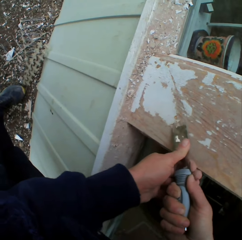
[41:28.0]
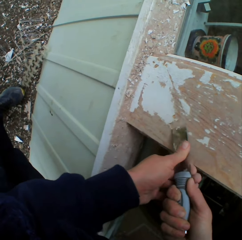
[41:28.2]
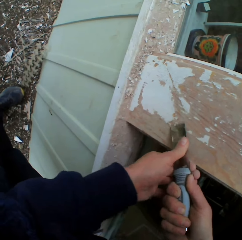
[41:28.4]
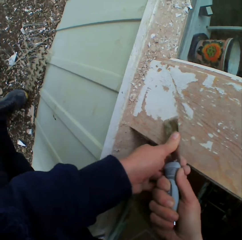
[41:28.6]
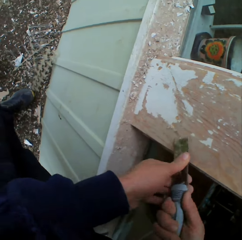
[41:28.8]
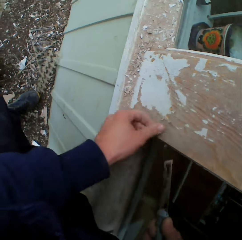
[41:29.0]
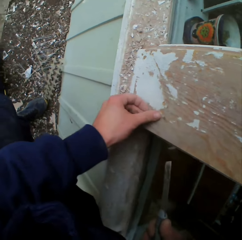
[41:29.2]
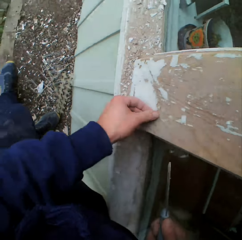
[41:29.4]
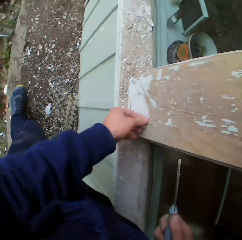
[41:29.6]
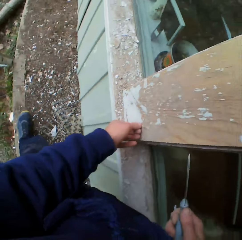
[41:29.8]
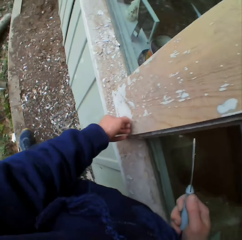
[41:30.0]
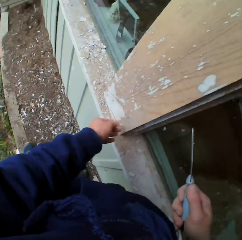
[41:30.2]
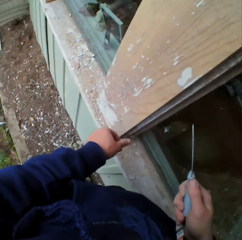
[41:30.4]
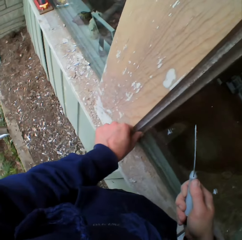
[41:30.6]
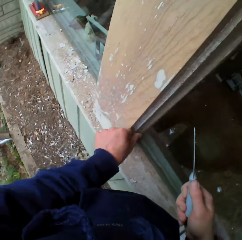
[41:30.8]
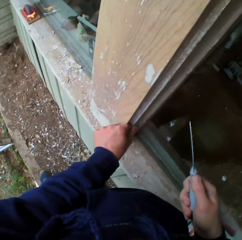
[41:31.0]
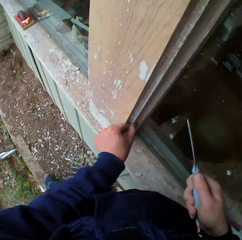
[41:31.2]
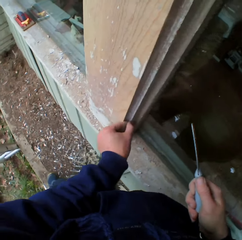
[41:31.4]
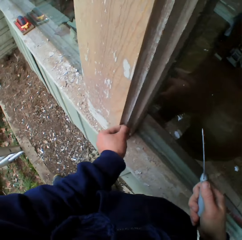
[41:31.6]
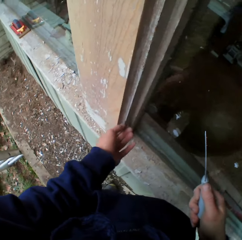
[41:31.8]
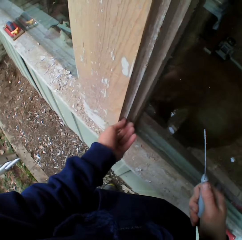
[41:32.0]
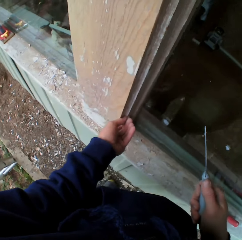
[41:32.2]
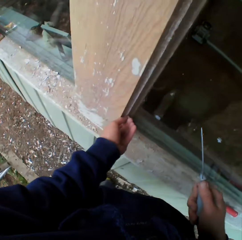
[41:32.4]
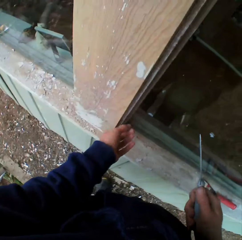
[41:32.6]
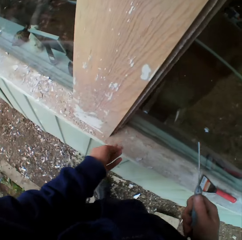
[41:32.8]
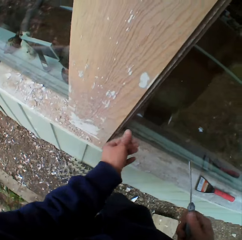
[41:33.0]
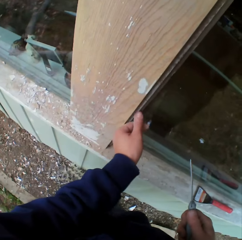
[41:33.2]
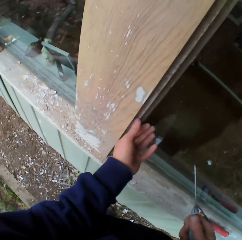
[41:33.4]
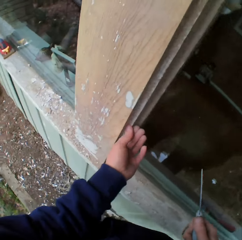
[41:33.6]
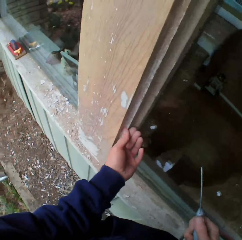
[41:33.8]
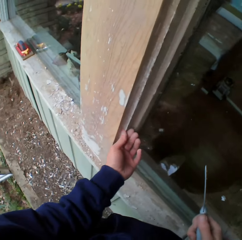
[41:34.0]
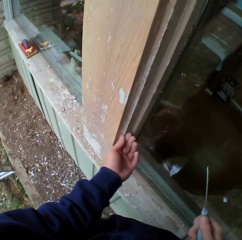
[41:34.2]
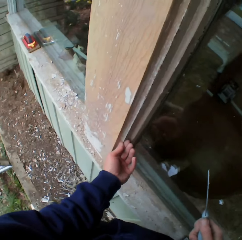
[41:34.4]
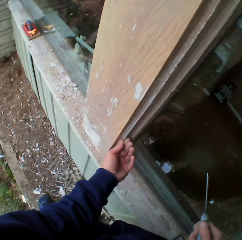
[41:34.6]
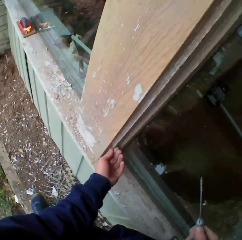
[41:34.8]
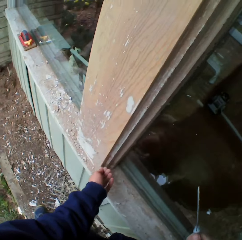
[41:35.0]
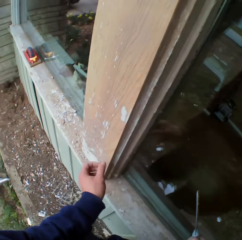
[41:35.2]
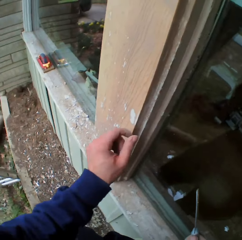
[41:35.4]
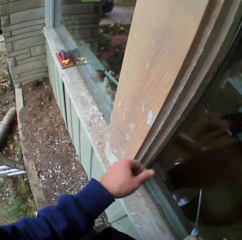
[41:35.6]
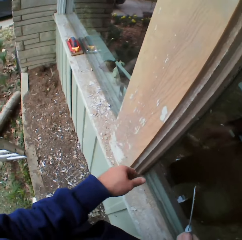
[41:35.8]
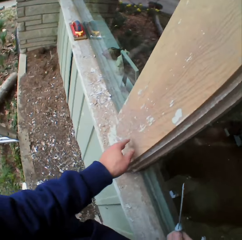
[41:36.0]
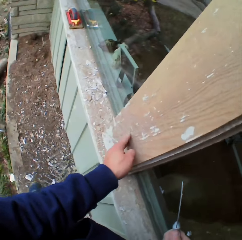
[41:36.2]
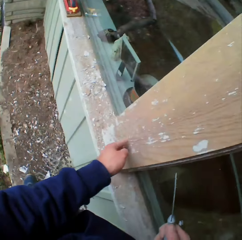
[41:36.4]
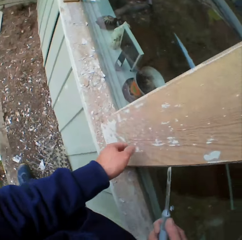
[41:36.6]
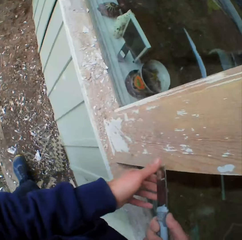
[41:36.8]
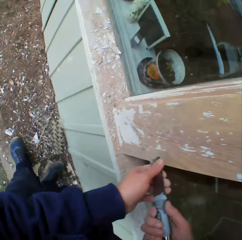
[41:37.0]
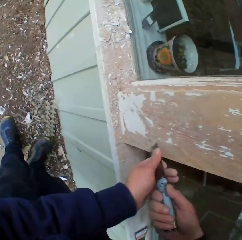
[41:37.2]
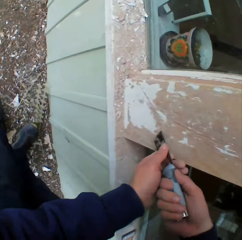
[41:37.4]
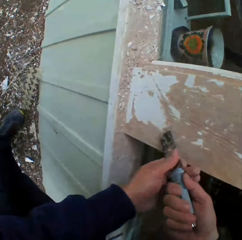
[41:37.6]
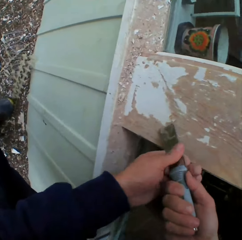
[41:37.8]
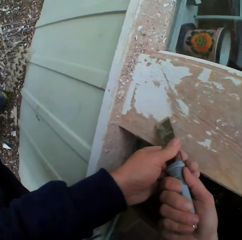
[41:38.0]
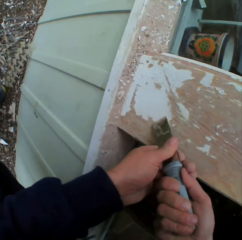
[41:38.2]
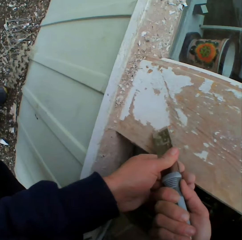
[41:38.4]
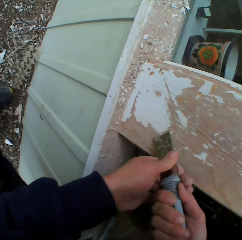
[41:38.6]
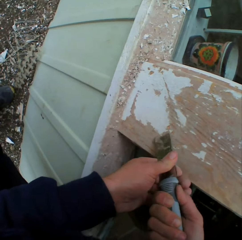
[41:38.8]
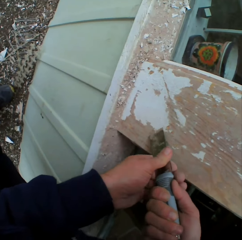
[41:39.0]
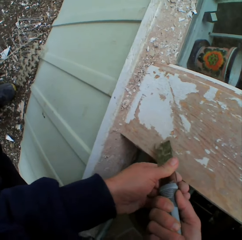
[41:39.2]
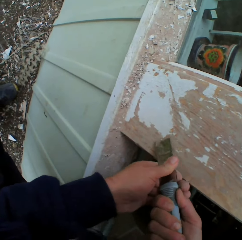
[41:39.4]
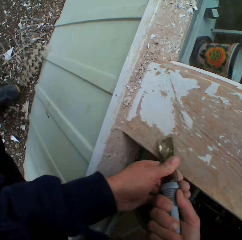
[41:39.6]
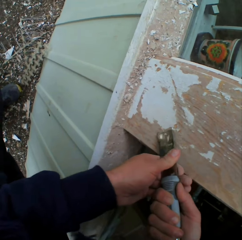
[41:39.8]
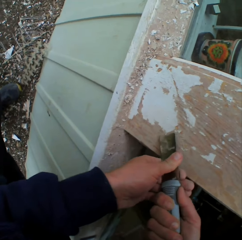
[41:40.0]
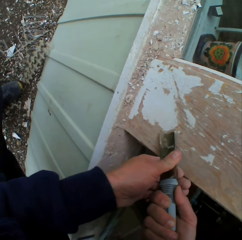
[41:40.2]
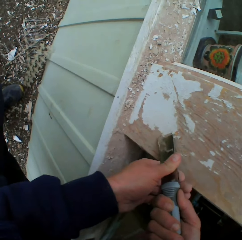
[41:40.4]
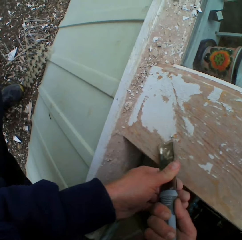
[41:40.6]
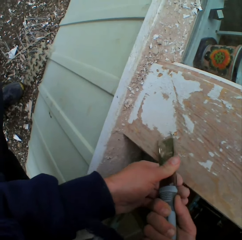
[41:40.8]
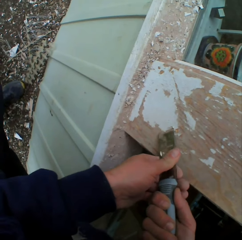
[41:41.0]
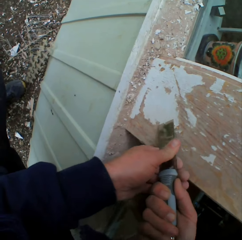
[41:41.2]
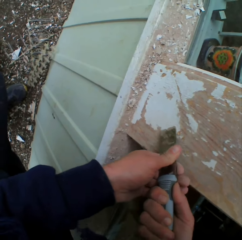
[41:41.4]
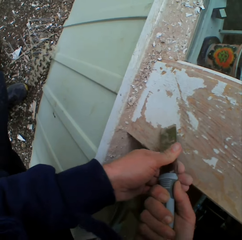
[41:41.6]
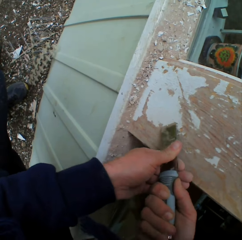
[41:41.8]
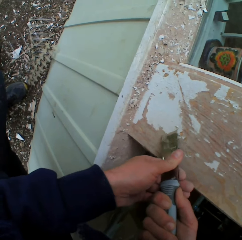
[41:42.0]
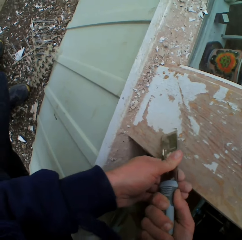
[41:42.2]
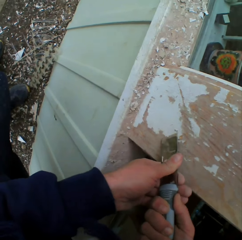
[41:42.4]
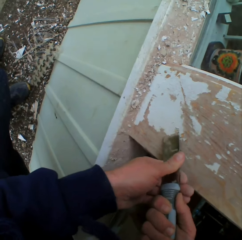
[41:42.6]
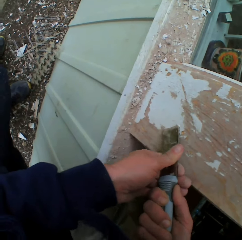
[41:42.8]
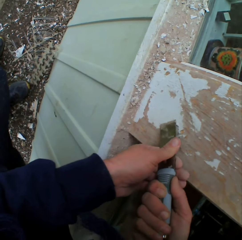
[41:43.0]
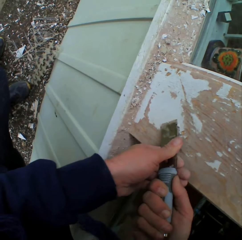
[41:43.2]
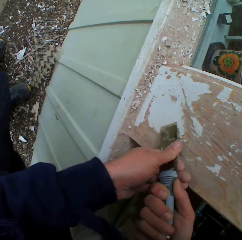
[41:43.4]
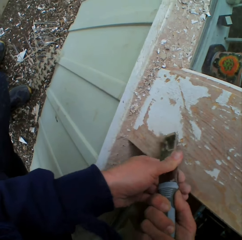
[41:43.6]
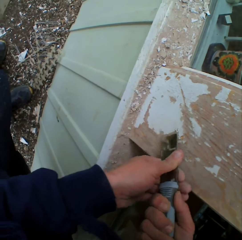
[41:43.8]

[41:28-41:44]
The camera wearer touches the surface. He removes the dried paint with his left hand. He scrapes the surface. He removes the dried paint on the wall with a chisel.

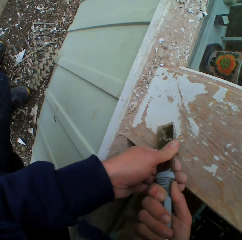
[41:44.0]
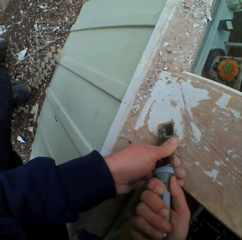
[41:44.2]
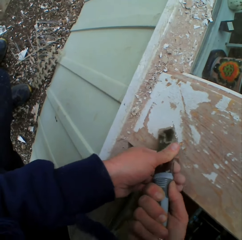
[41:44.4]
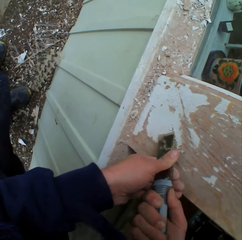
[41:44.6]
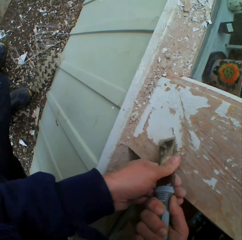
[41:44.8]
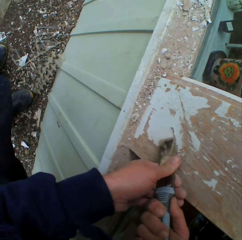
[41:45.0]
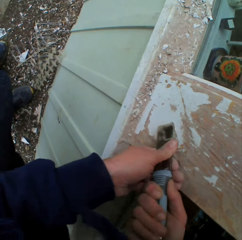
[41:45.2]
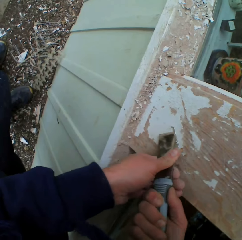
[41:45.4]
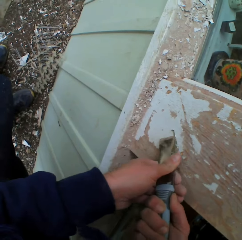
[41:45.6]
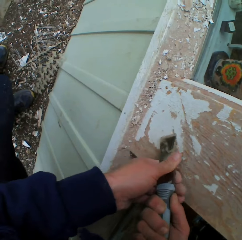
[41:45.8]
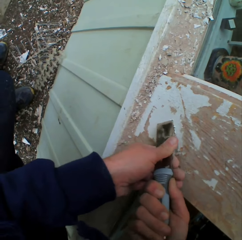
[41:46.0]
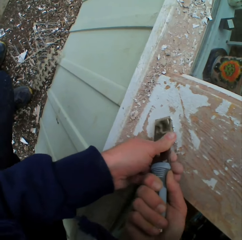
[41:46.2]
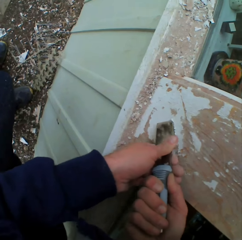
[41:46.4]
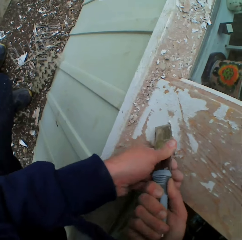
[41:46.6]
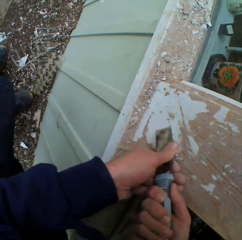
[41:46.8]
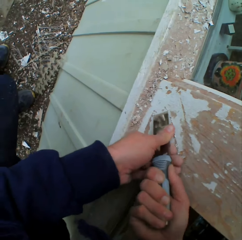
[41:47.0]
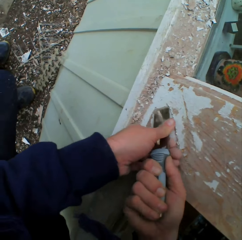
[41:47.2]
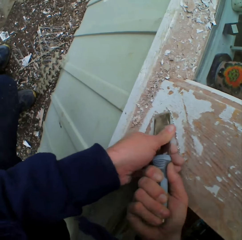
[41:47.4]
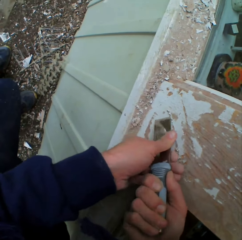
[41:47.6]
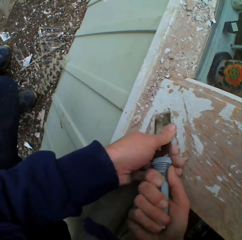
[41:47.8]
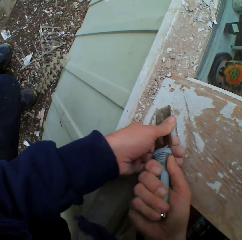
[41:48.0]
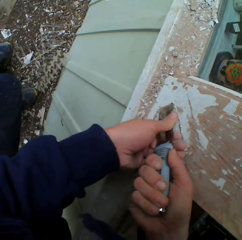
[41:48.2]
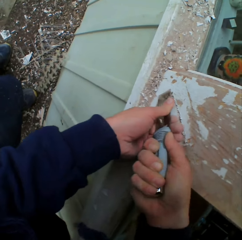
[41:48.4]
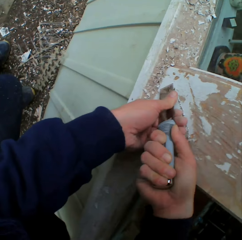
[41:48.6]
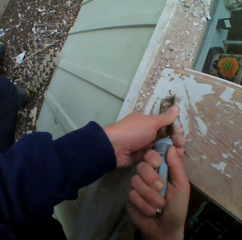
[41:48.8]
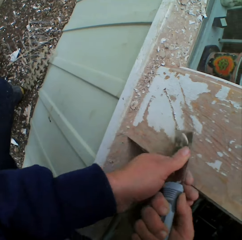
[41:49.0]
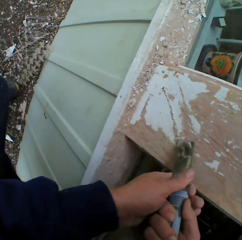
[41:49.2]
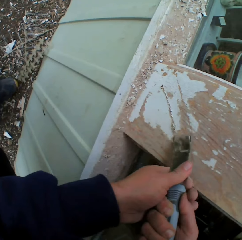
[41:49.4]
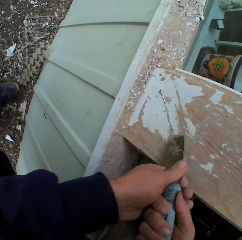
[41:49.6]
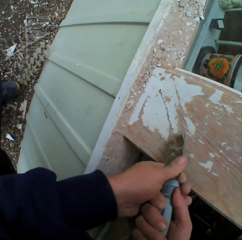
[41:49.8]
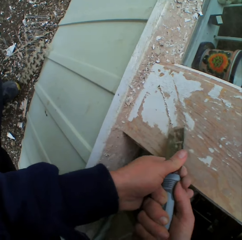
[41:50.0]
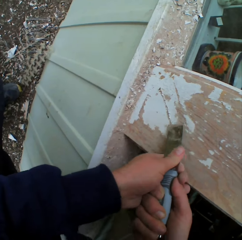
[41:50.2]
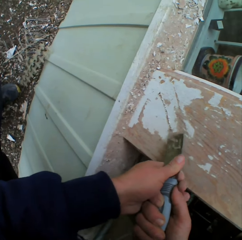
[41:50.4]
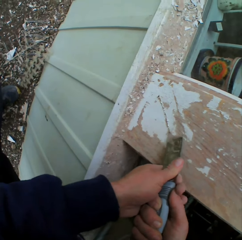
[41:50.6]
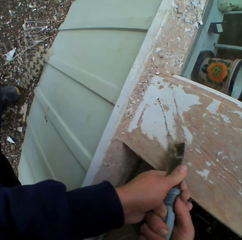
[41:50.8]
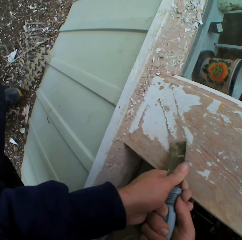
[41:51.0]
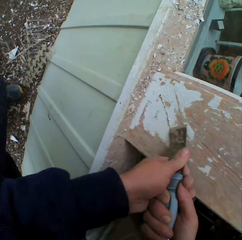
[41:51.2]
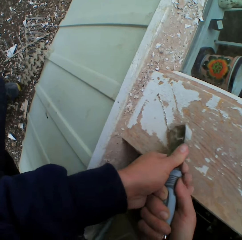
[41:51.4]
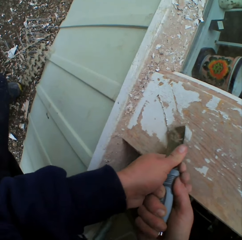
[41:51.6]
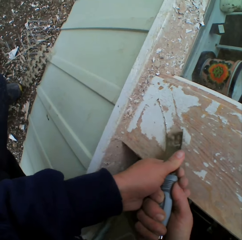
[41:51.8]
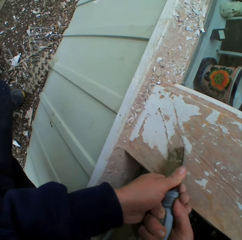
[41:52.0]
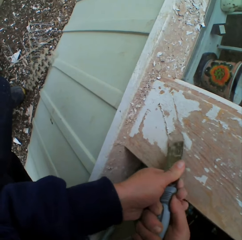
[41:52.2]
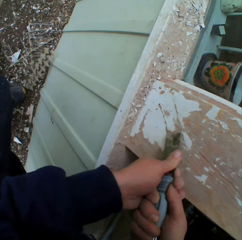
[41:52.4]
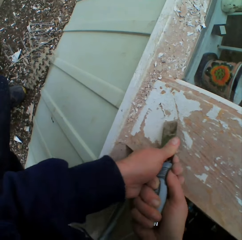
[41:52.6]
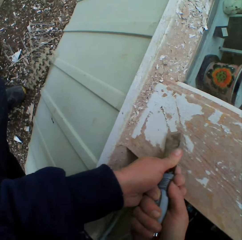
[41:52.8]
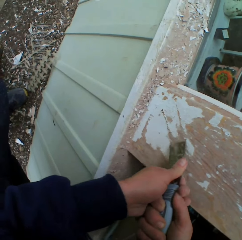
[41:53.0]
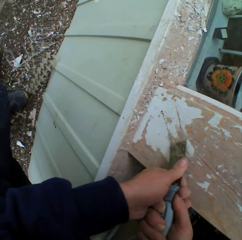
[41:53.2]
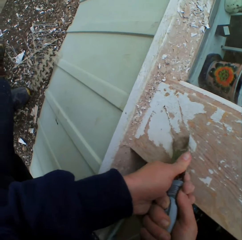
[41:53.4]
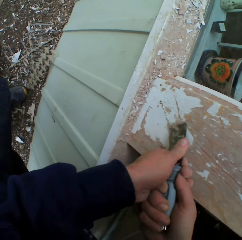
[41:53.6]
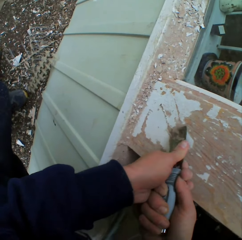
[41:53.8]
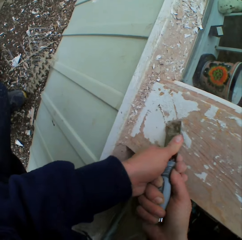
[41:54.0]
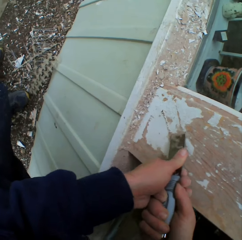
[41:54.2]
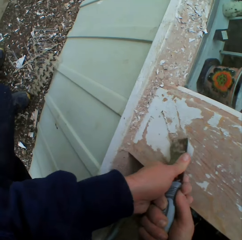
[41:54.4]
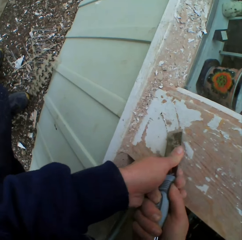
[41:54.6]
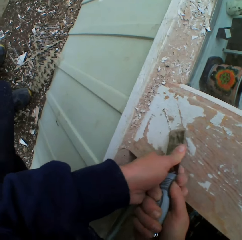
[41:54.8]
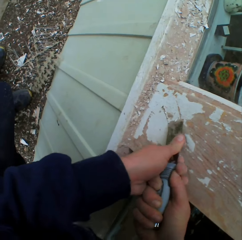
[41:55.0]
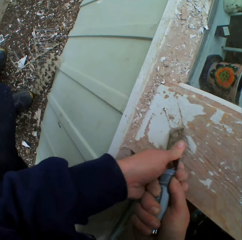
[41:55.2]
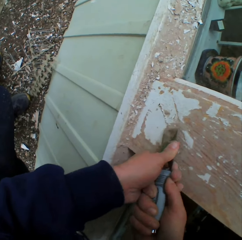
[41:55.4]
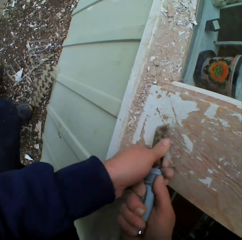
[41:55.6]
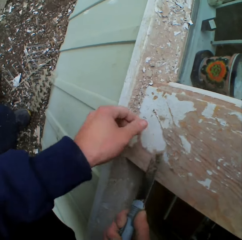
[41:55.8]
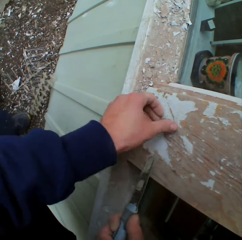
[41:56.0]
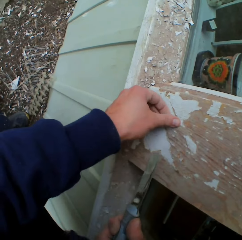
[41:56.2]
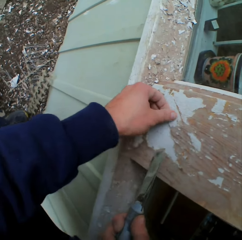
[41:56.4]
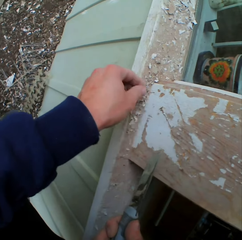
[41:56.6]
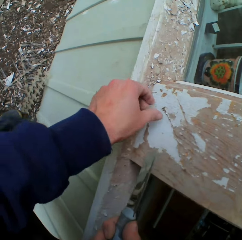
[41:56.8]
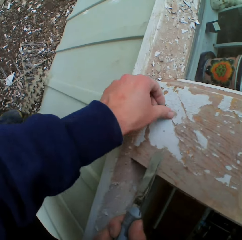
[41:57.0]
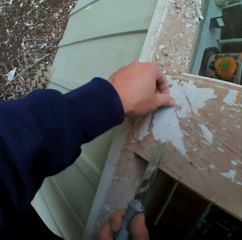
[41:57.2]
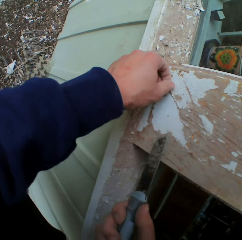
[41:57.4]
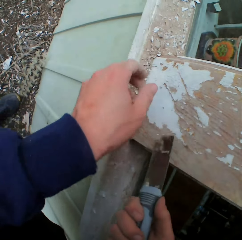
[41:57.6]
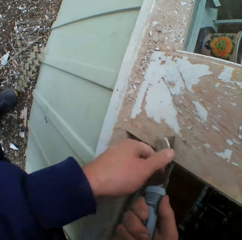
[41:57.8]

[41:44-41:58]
The camera wearer touches the surface. He removes the dried paint with his left hand.
